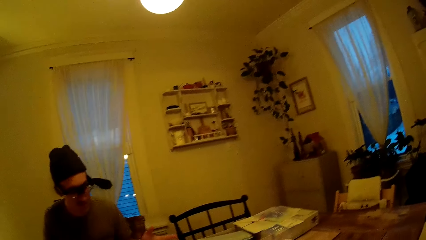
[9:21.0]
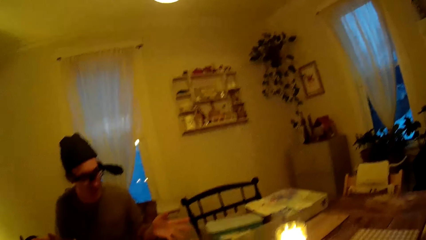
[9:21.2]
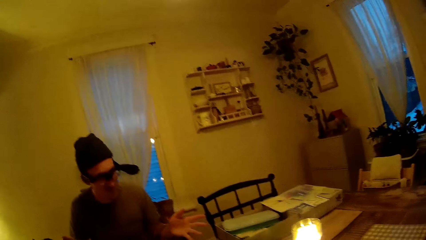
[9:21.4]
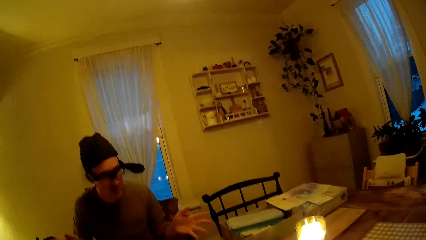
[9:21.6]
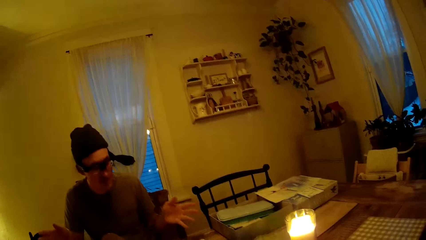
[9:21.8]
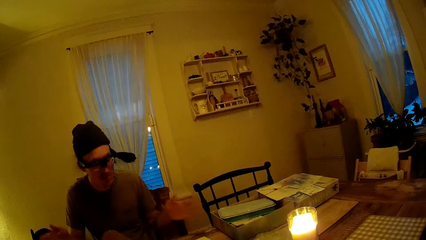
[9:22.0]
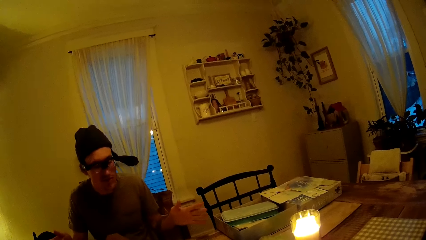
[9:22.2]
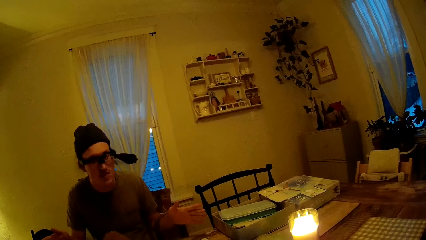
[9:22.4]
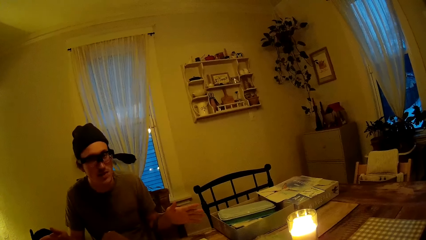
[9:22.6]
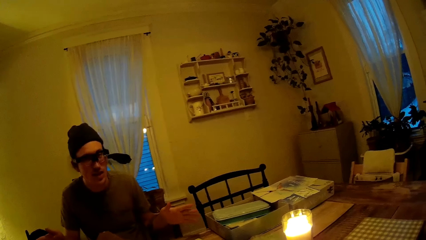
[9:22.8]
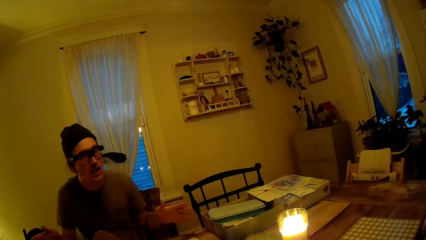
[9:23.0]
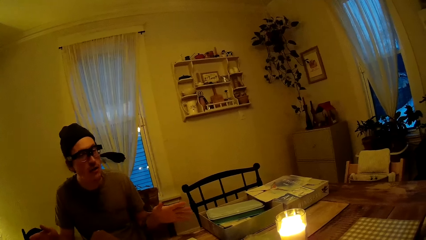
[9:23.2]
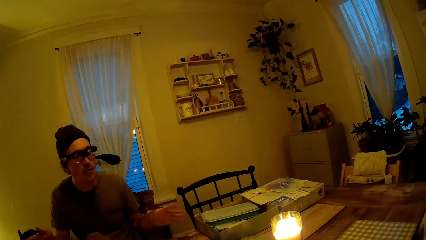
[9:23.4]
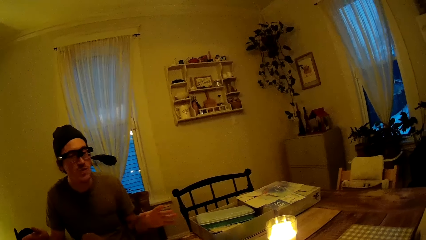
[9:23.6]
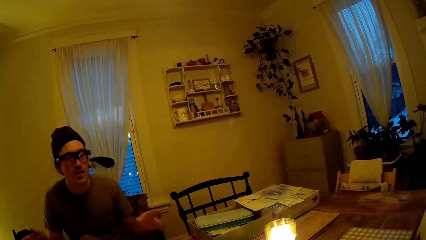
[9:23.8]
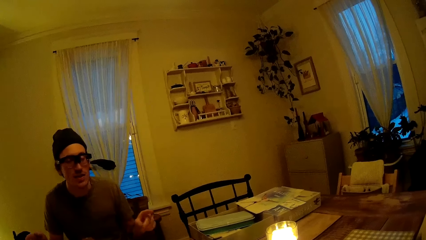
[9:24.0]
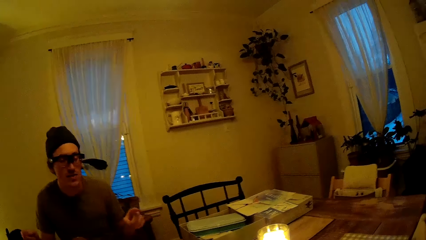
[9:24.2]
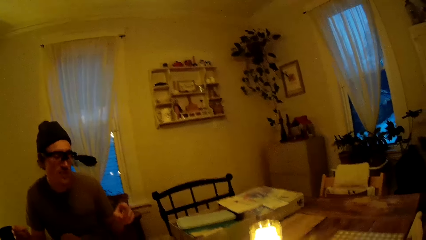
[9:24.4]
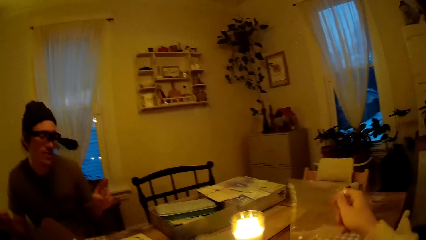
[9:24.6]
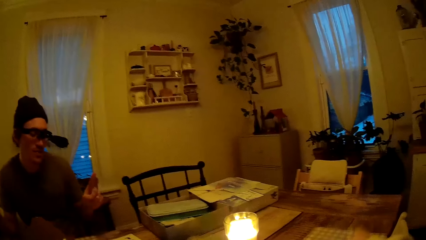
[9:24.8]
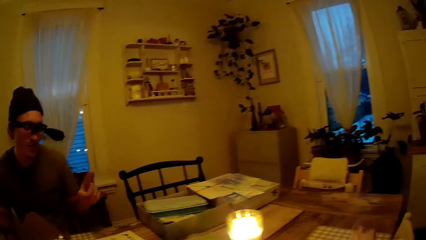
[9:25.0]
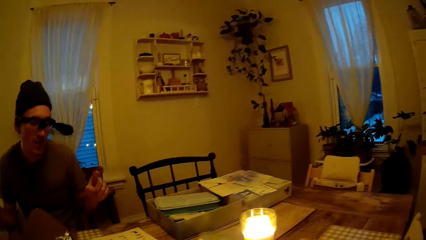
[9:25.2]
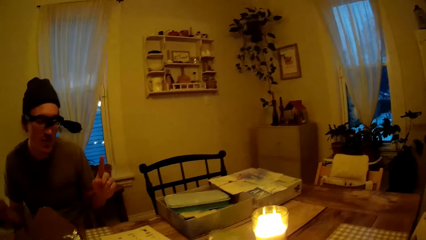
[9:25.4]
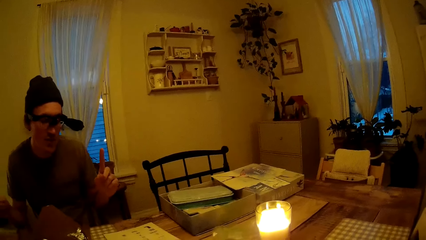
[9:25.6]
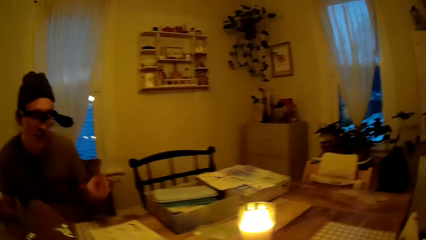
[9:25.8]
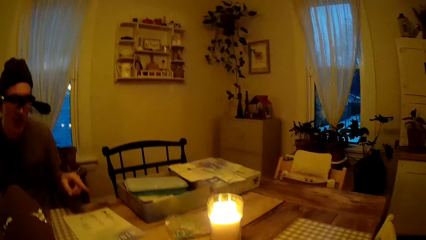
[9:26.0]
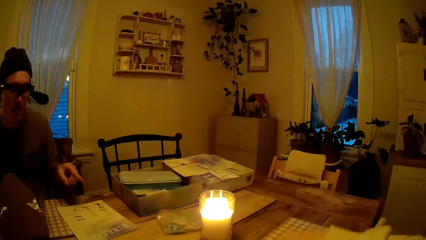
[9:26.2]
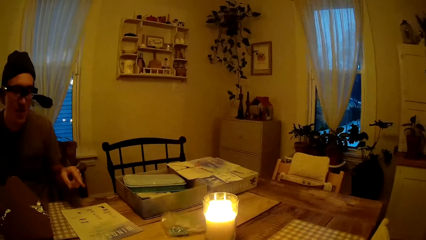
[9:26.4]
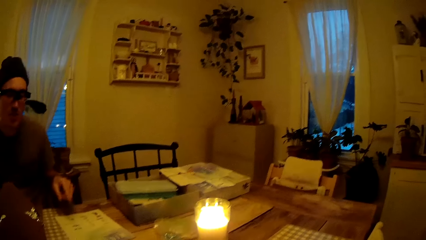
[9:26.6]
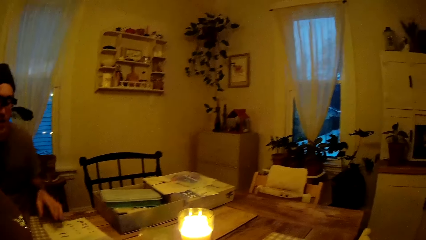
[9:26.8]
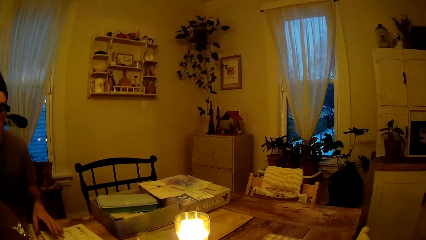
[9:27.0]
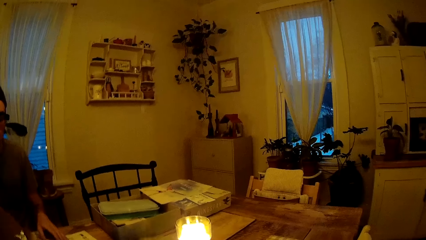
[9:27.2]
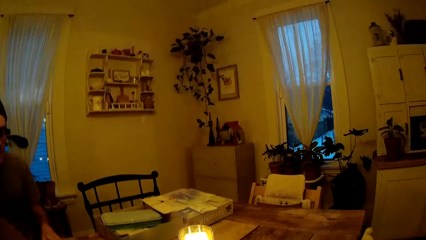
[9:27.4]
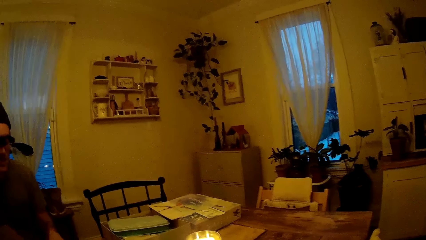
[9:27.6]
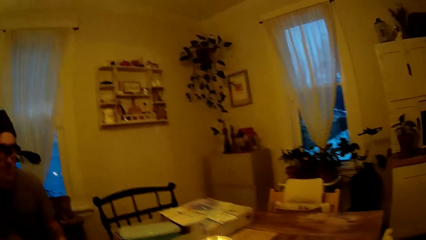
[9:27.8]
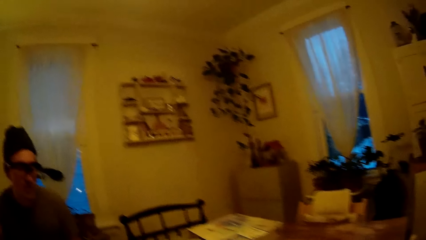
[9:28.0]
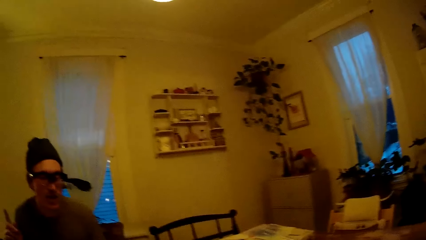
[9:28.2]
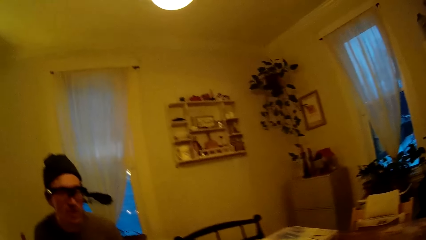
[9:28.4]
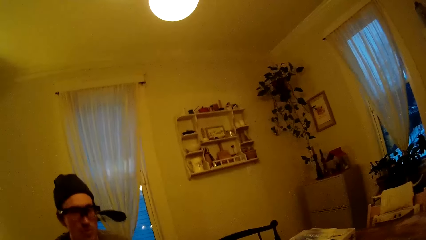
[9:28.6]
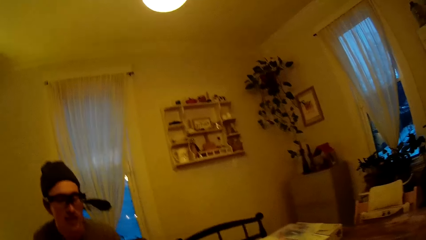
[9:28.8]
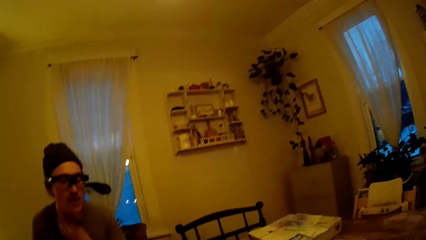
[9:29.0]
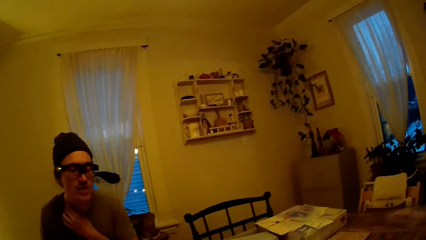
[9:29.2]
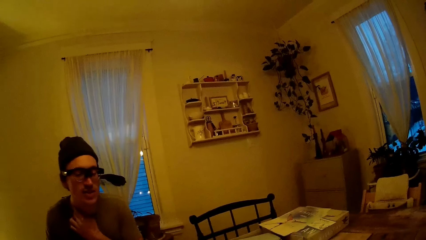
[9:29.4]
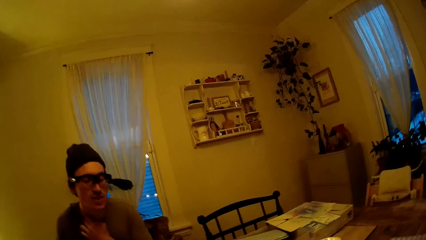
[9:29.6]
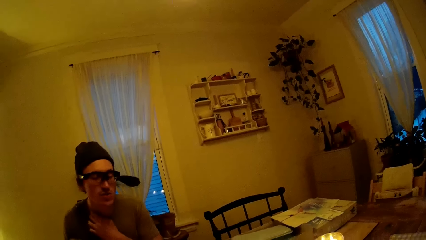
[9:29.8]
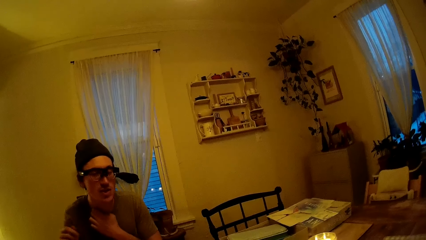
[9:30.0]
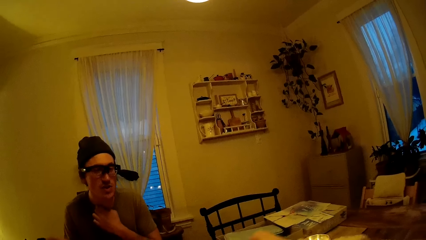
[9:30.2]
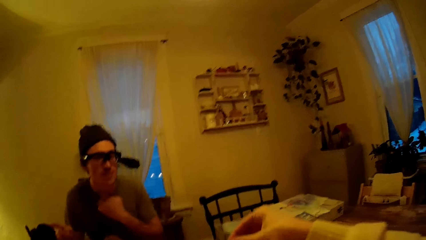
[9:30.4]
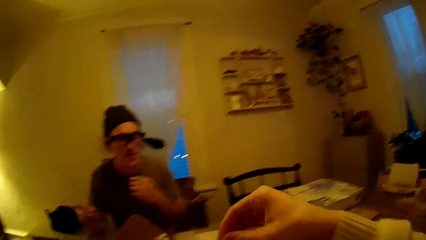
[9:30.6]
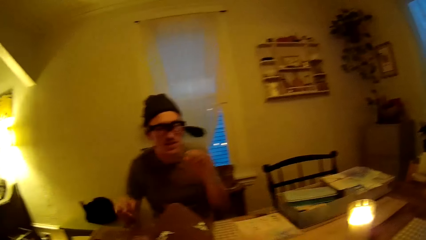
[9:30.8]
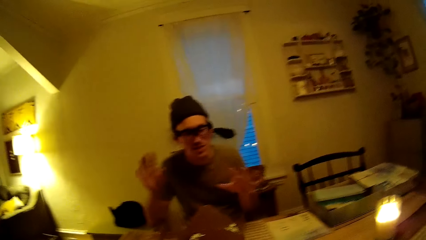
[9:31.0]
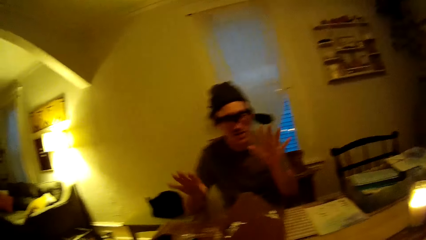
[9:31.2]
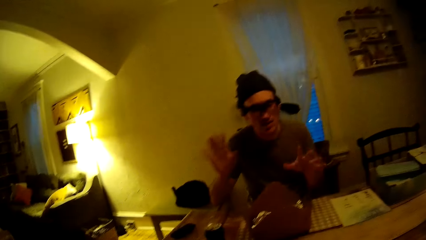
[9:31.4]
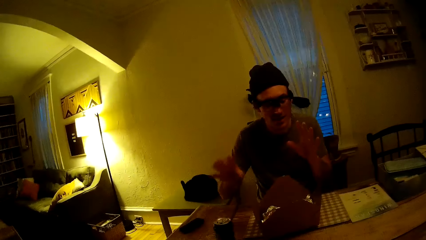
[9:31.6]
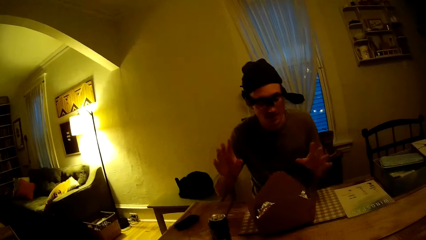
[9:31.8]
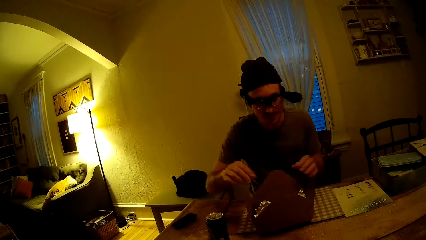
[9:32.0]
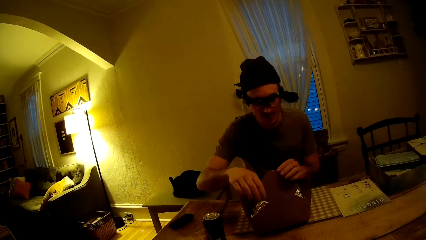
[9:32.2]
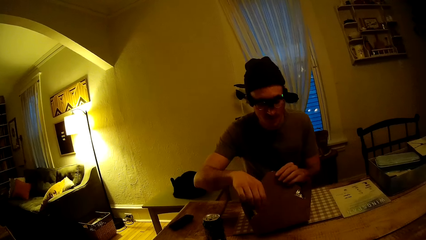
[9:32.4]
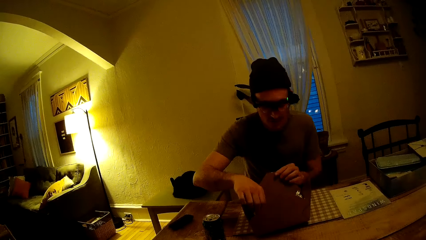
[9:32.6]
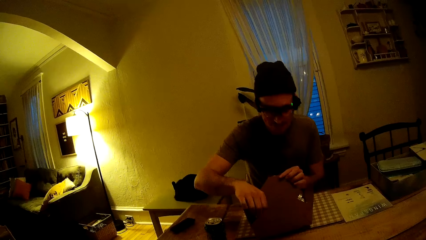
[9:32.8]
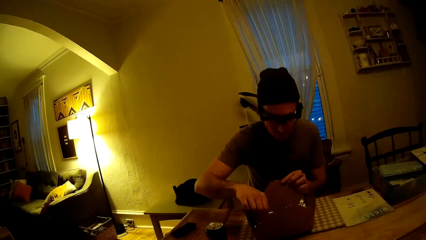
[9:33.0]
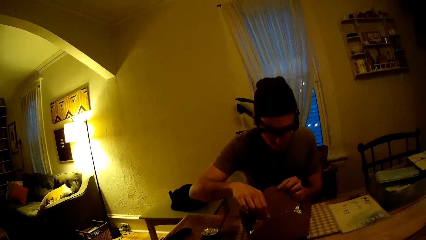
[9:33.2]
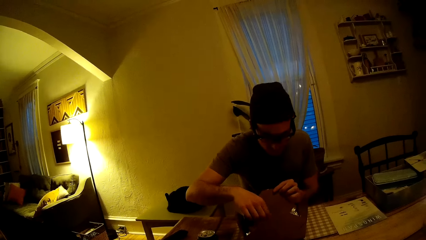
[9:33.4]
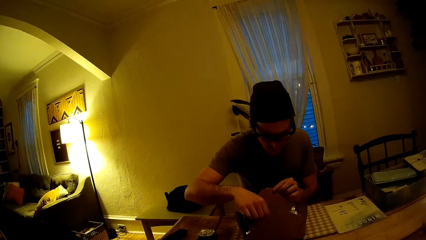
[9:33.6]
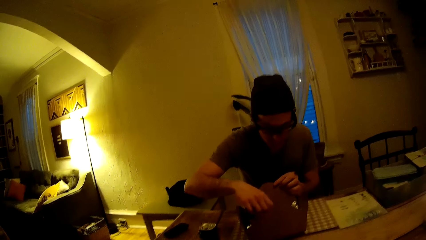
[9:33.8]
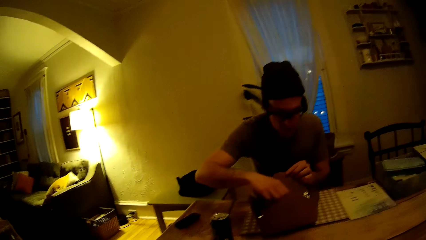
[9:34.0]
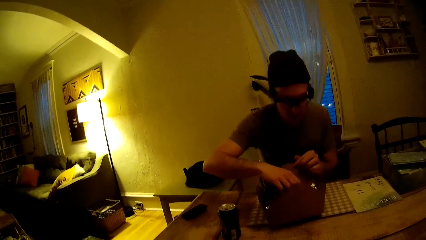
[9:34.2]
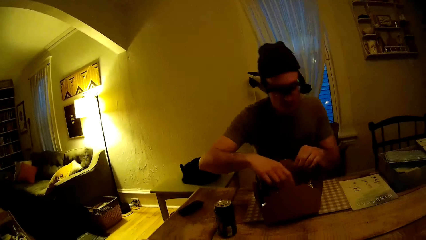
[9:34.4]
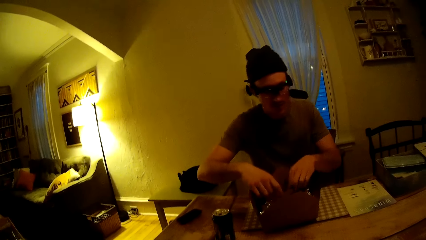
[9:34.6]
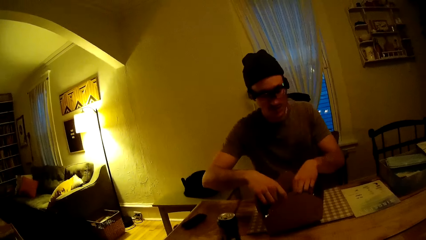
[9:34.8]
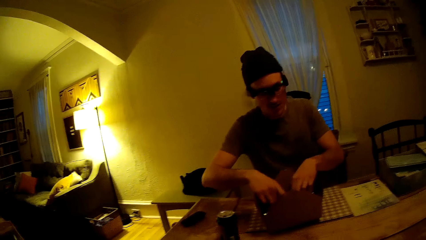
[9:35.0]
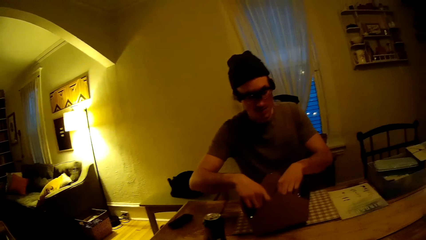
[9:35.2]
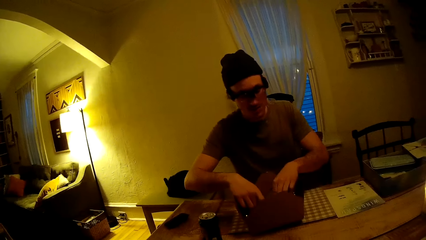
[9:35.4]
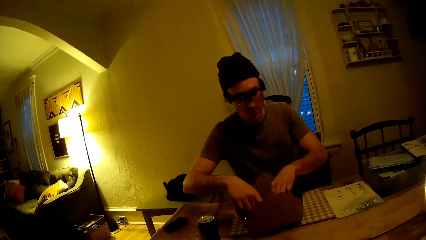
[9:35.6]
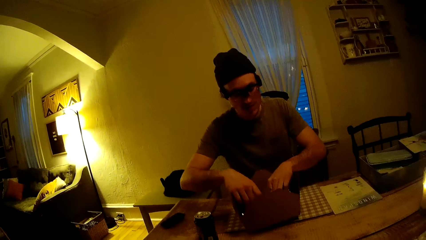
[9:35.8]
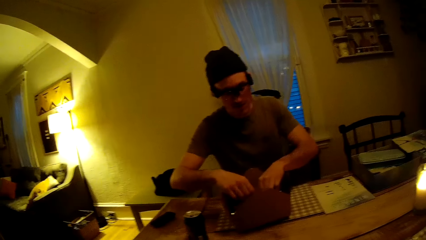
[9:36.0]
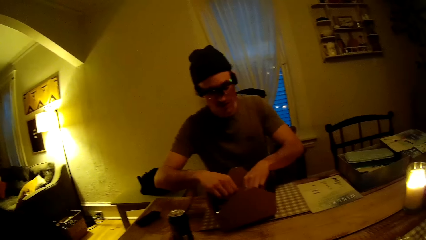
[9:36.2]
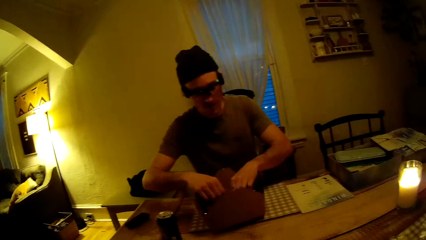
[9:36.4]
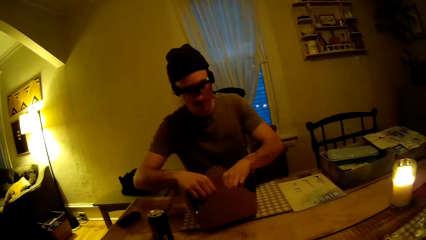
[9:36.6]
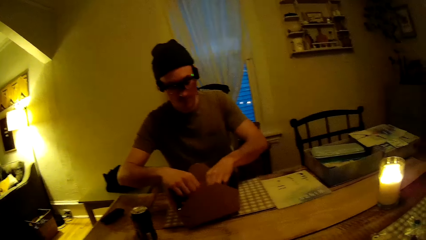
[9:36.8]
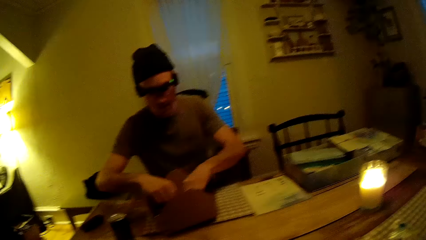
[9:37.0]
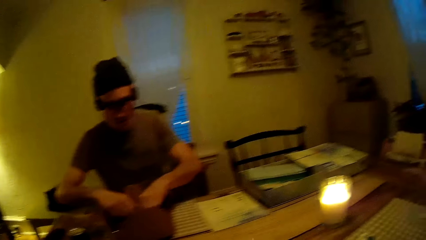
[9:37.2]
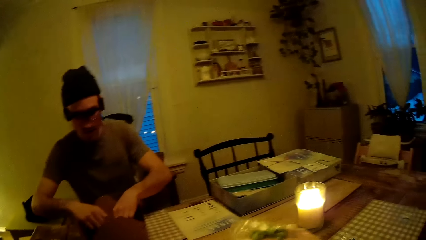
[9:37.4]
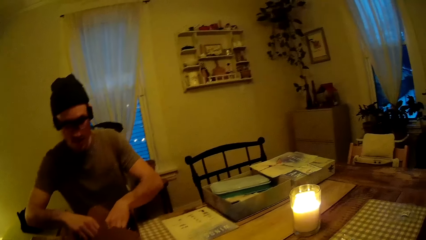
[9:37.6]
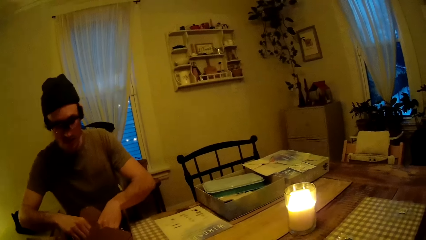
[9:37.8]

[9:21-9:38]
The camera wearer moves something. She drops a polythene bag on the dining table with her right hand. A man makes a hand gesture. The man selects something from the bag. The man holds a cardboard box on the table with both hands.
